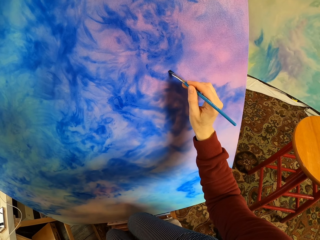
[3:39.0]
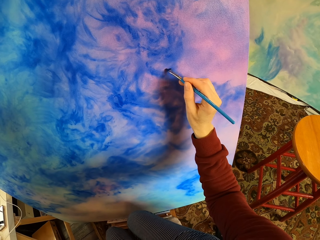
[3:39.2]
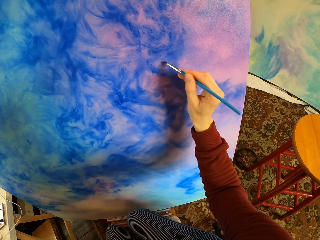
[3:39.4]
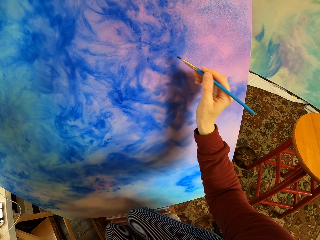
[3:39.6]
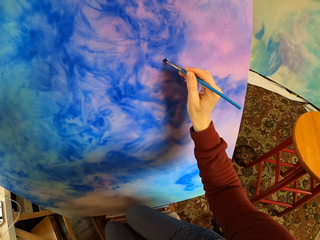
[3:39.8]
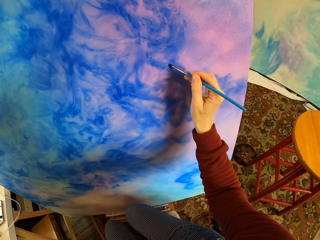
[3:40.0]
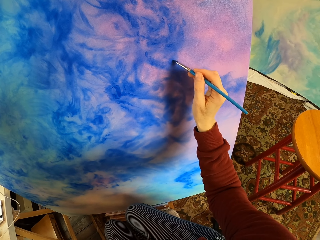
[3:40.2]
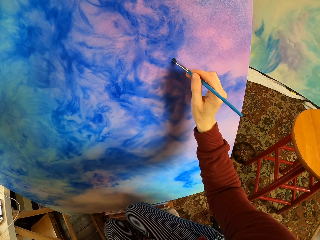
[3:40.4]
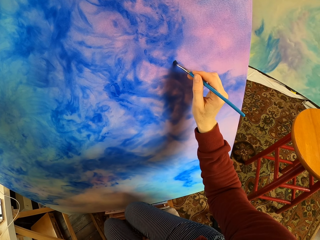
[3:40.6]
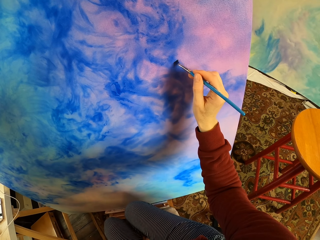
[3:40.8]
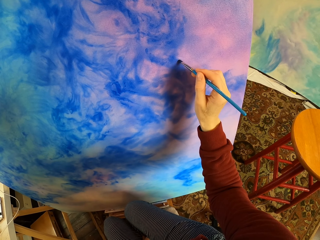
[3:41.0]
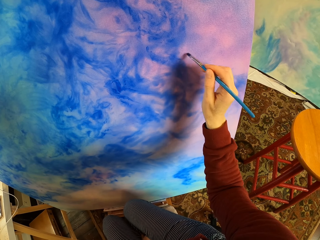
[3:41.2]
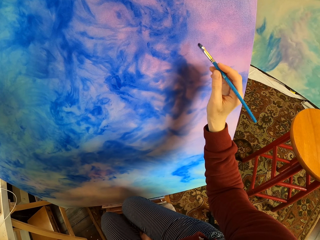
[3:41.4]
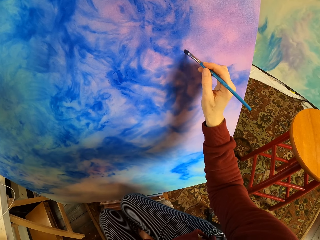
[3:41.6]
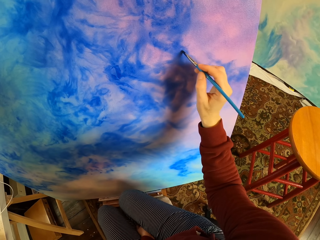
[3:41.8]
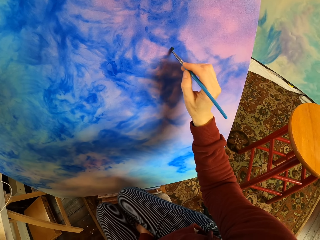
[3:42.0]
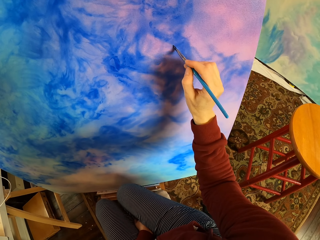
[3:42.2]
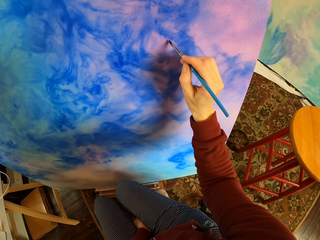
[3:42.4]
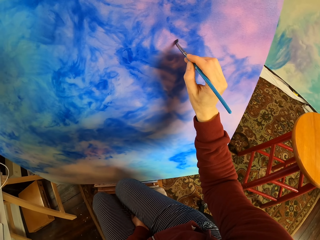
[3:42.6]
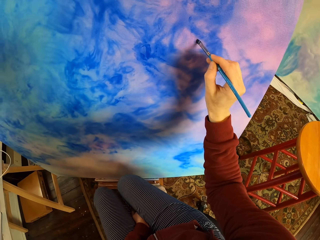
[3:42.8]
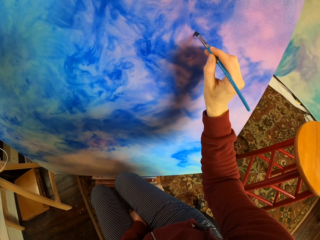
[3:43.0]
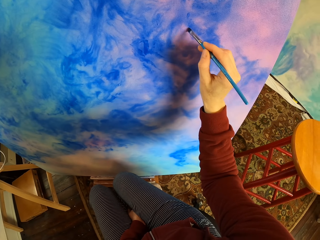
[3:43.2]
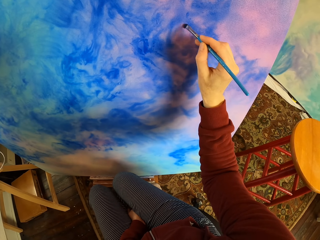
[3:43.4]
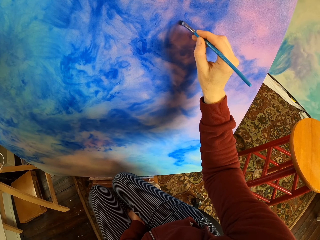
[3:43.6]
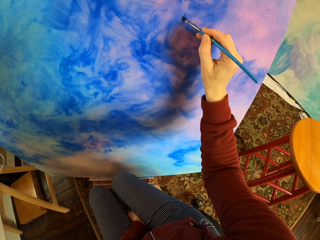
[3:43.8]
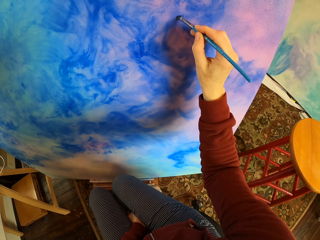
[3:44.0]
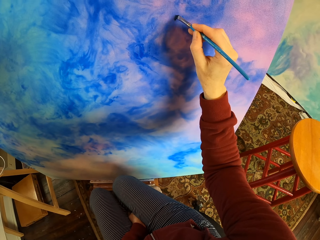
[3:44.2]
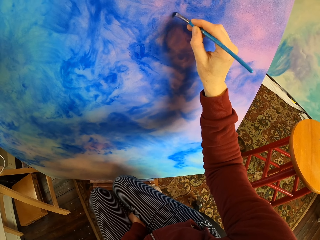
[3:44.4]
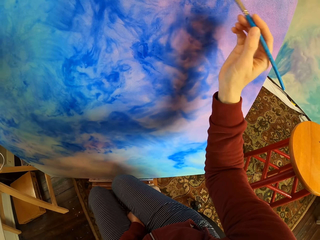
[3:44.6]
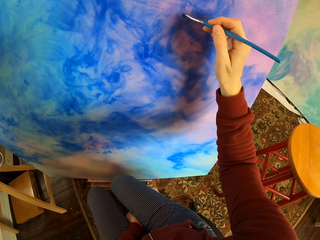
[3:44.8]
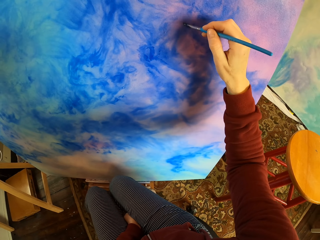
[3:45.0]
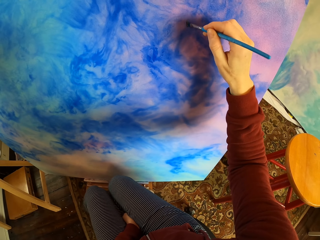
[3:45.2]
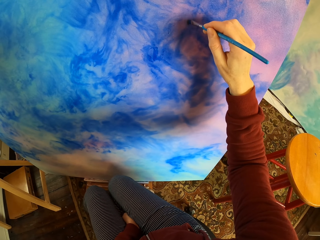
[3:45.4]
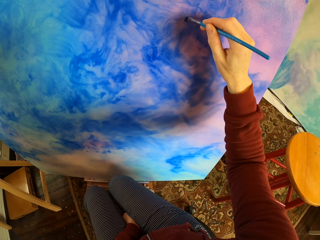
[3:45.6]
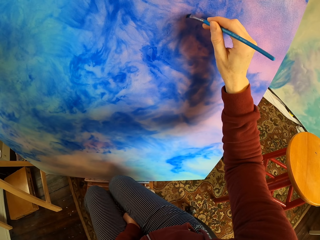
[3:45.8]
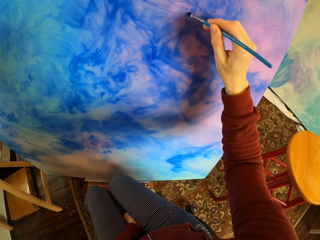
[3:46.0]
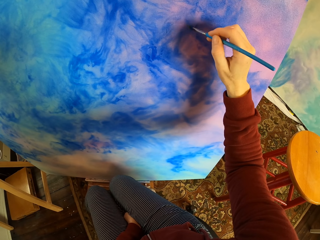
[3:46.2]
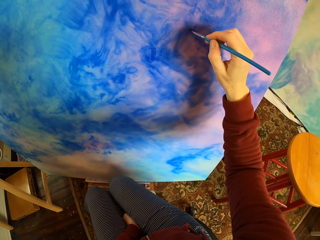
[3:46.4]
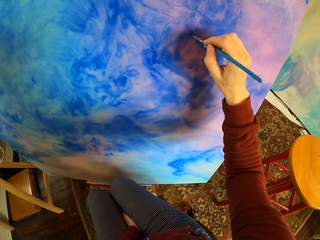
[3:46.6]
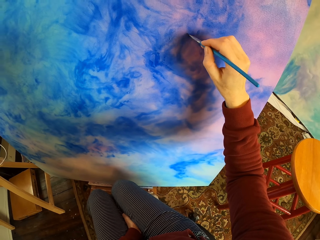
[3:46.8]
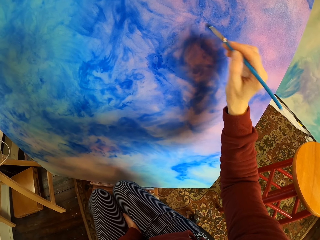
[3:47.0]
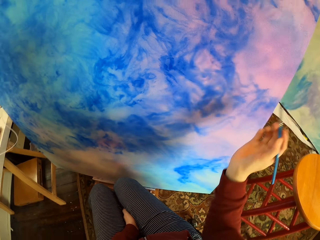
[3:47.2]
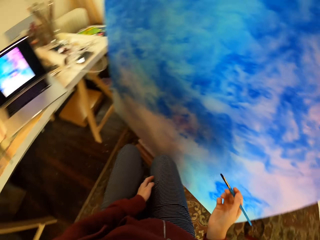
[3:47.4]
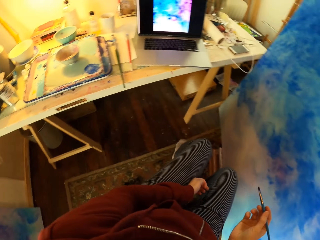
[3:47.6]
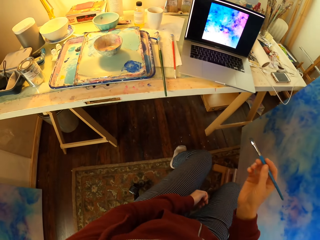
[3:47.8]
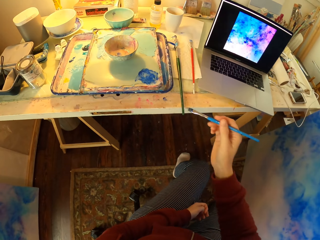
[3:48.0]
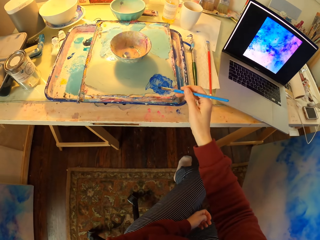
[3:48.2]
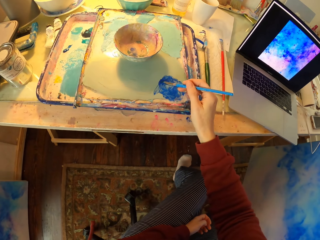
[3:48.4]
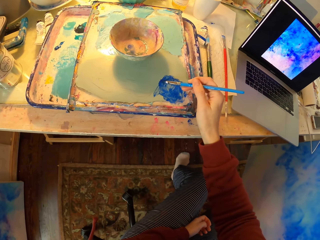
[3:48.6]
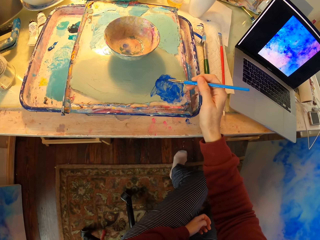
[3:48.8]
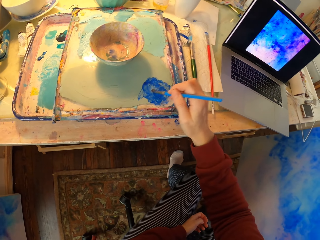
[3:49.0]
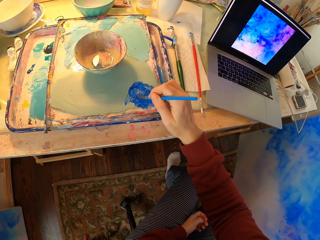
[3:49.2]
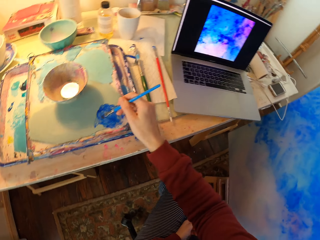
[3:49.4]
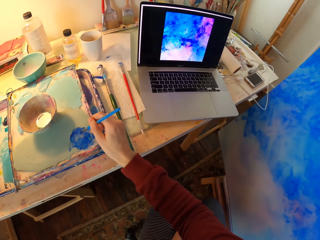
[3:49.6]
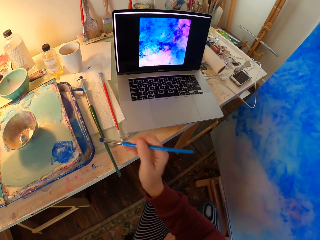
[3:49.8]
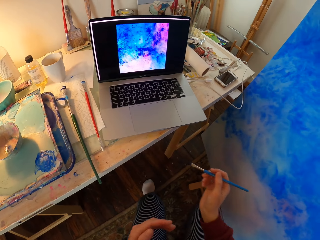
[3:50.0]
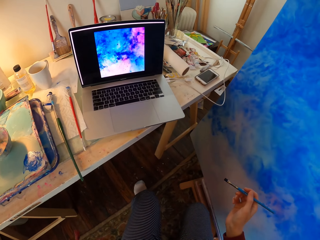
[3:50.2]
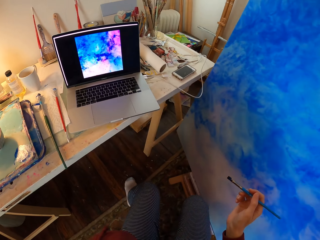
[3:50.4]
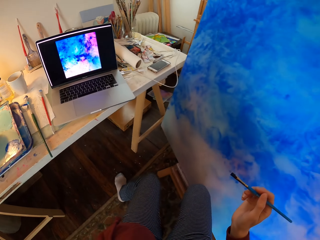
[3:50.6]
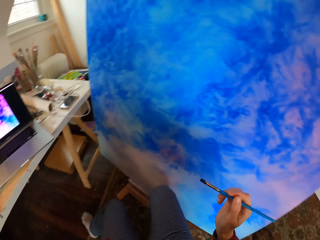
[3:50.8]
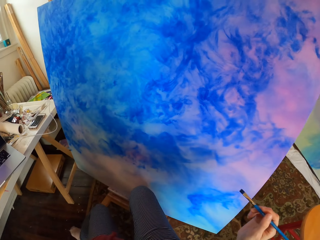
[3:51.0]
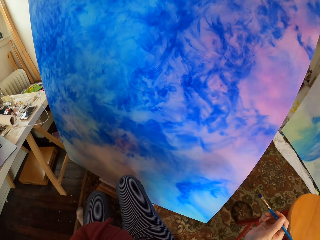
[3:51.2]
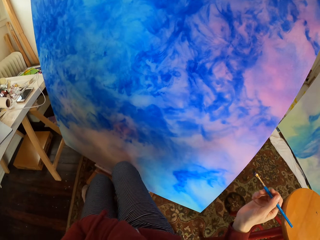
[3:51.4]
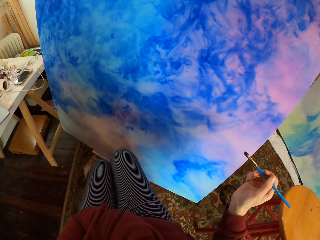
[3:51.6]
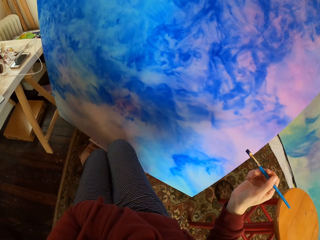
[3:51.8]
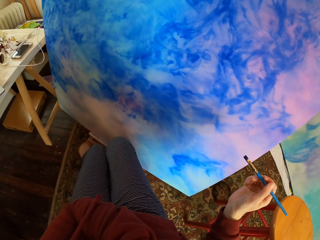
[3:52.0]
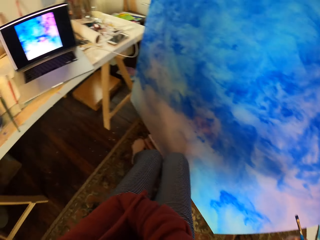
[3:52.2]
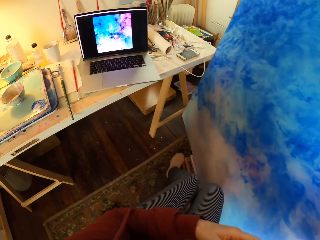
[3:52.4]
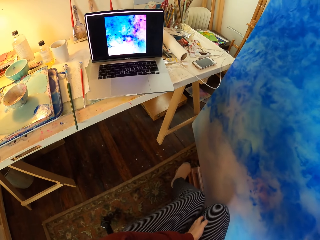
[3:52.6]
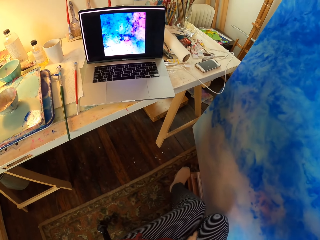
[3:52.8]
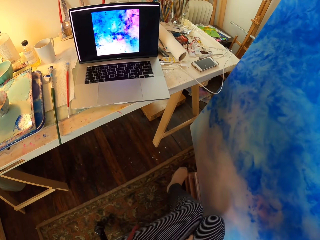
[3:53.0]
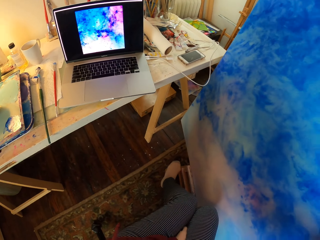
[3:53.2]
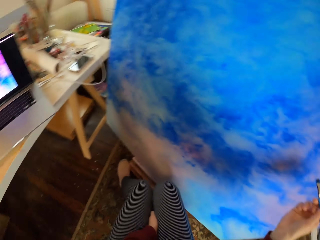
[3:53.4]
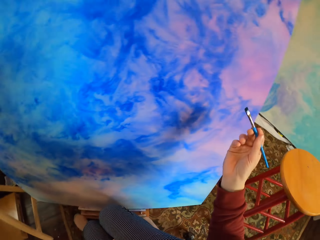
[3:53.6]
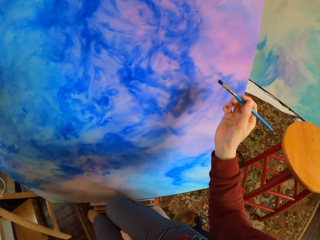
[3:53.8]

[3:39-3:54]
The camera wearer paints on the paper. They look at the laptop. They dip the brush in the ink. They stir the brush in the color. They look at the laptop. They look at the board. They look on the laptop painting.

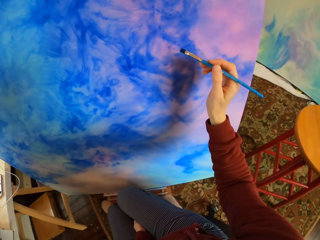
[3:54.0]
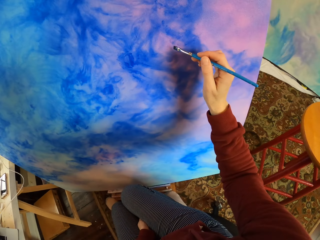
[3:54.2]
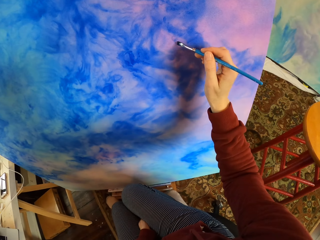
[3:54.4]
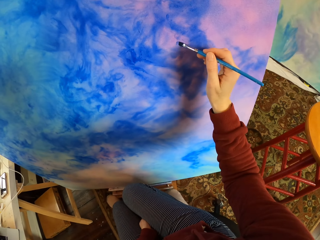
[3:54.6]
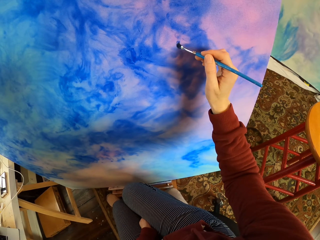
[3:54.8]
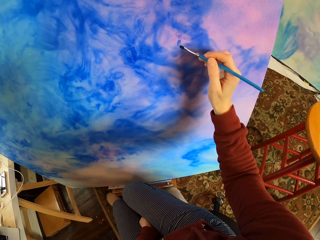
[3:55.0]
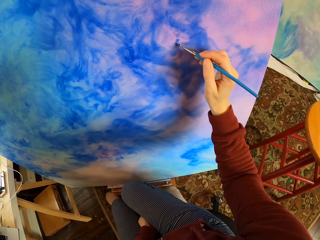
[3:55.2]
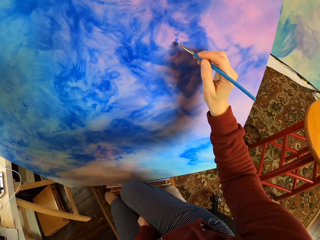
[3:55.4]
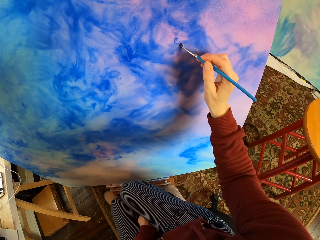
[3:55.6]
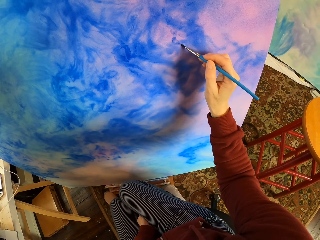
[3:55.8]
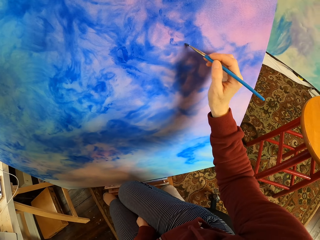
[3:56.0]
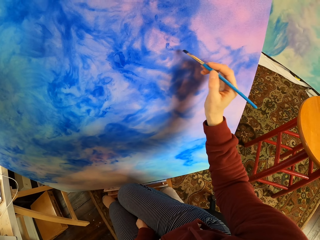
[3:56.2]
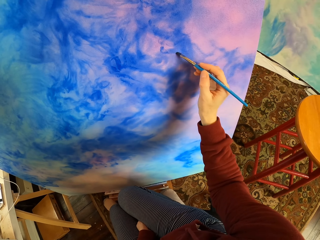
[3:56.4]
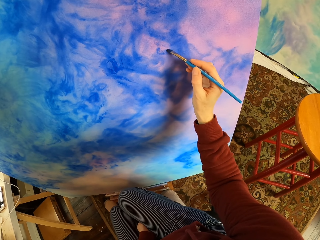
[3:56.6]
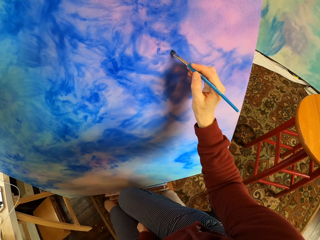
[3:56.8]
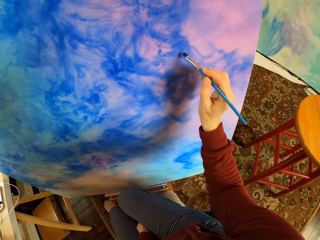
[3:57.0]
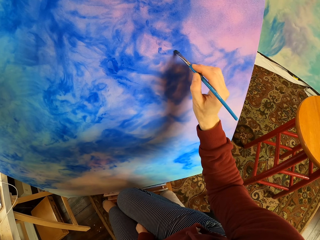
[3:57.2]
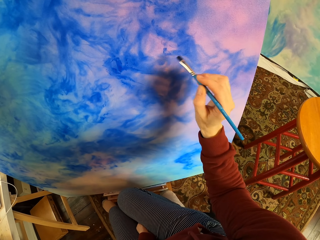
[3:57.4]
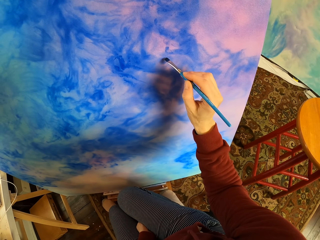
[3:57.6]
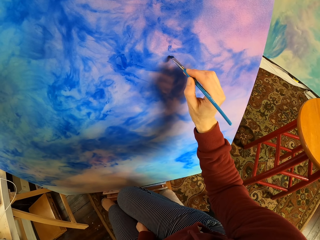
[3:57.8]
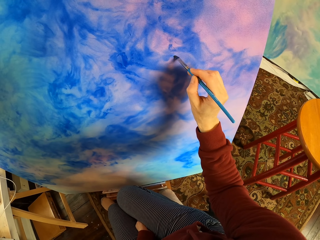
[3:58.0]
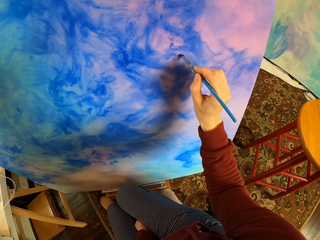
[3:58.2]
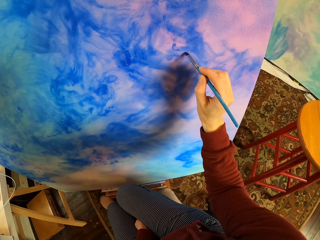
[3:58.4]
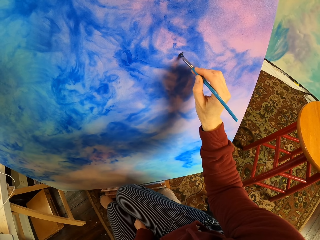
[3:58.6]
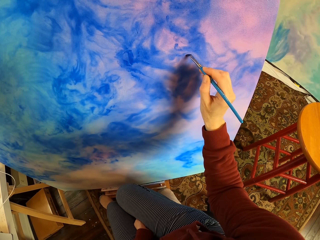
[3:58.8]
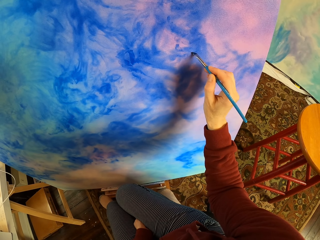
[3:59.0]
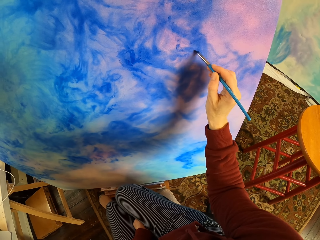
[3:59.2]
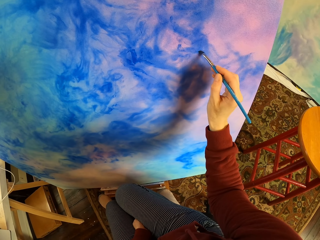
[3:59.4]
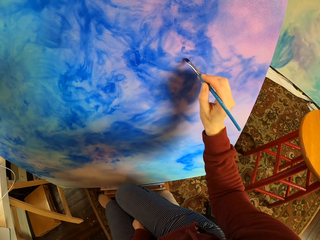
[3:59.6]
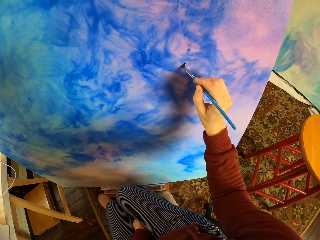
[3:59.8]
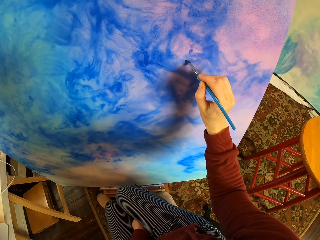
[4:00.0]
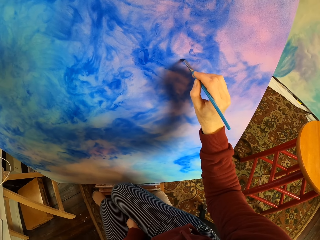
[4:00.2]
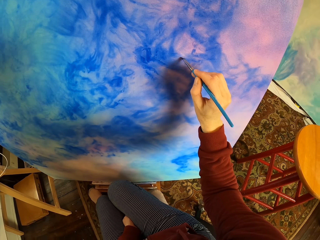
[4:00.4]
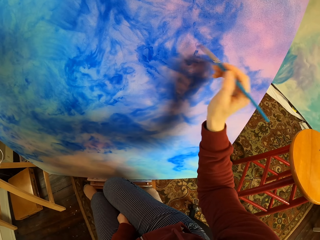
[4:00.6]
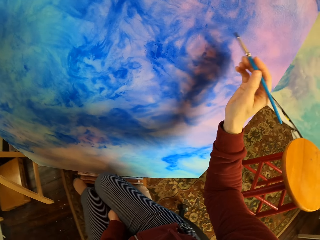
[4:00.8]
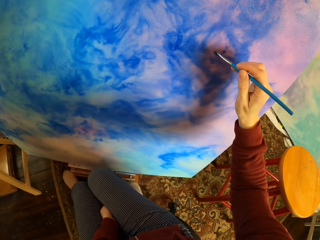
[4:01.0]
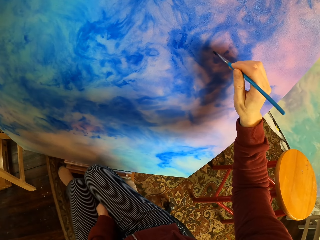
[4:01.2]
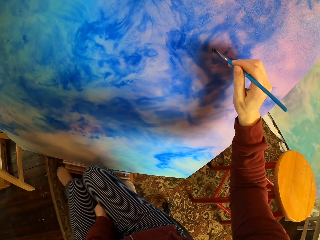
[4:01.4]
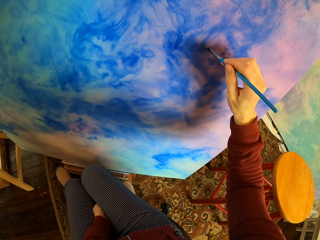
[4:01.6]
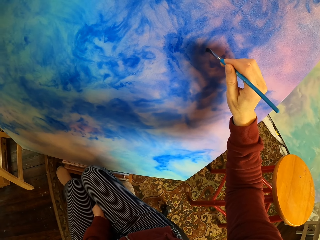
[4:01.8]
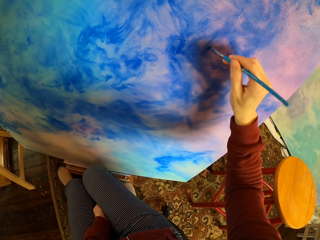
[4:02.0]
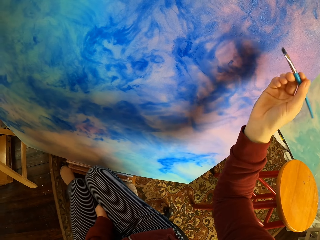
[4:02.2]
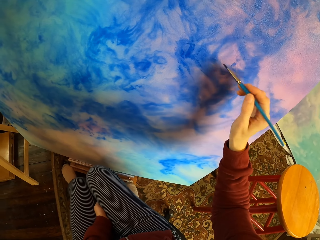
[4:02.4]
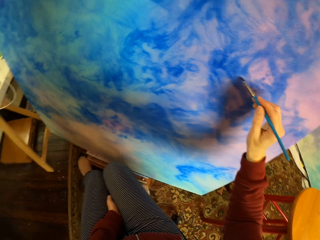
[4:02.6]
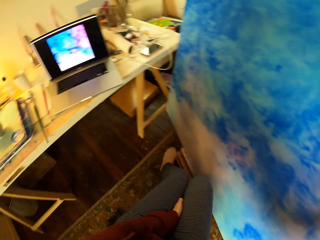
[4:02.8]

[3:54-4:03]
The camera wearer brushes the board.
